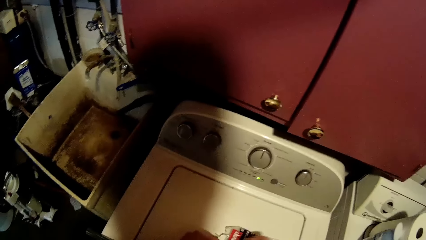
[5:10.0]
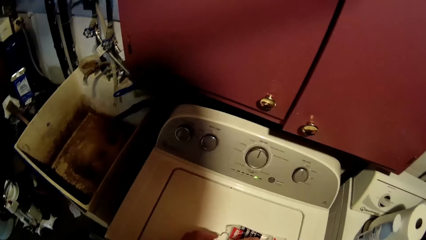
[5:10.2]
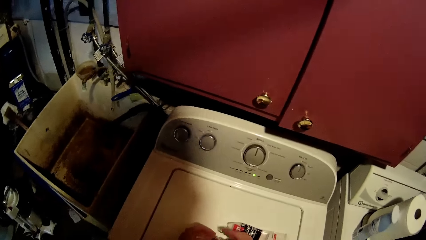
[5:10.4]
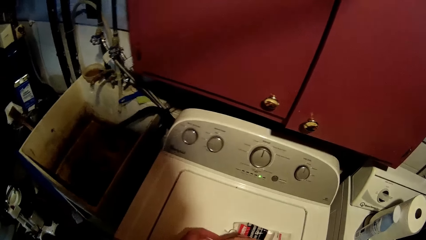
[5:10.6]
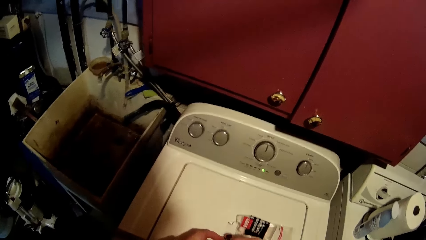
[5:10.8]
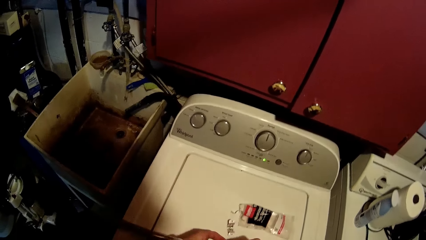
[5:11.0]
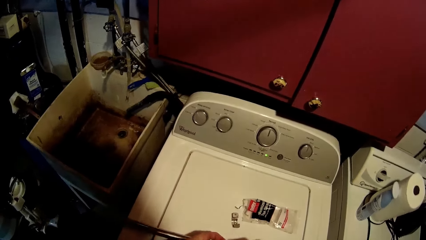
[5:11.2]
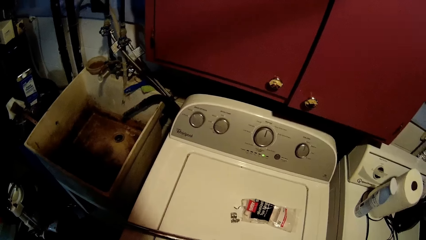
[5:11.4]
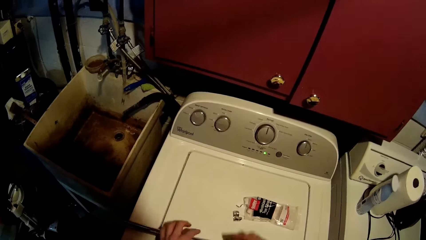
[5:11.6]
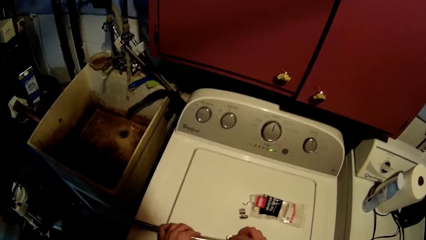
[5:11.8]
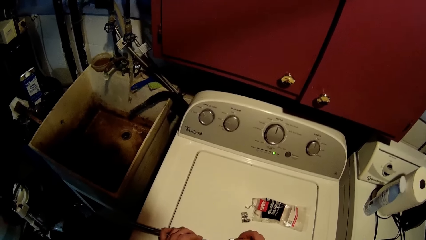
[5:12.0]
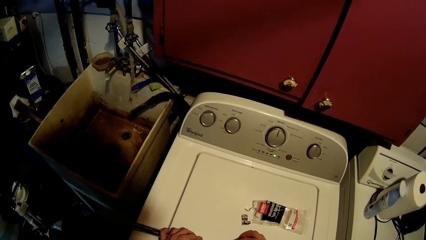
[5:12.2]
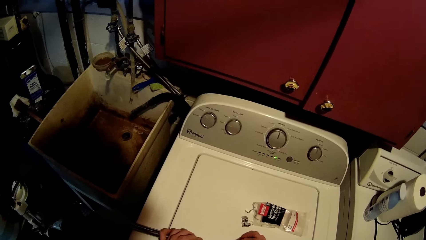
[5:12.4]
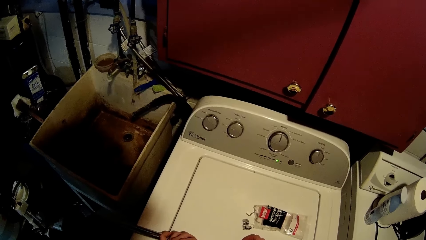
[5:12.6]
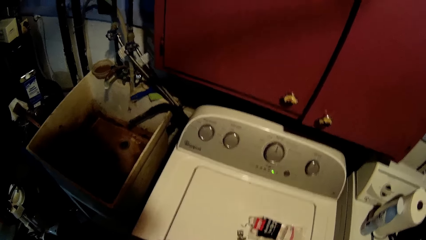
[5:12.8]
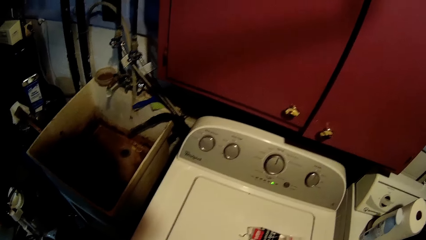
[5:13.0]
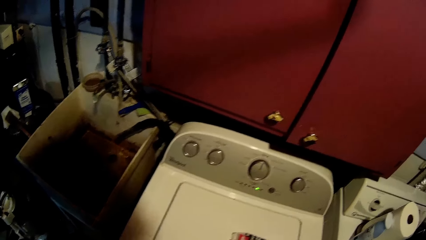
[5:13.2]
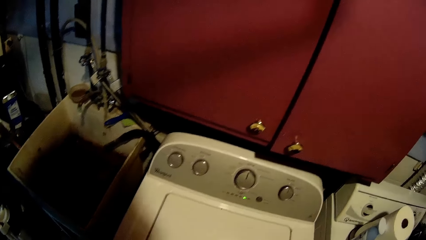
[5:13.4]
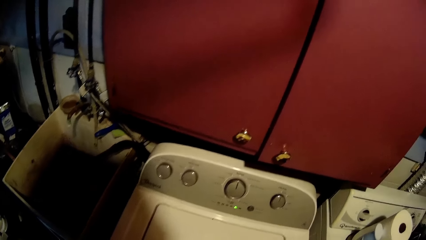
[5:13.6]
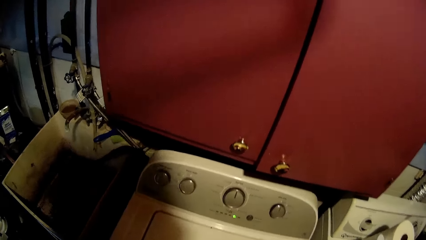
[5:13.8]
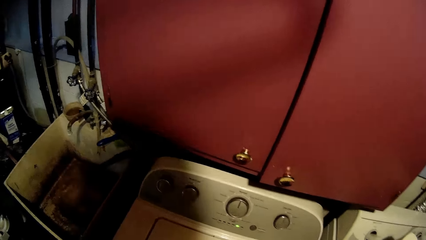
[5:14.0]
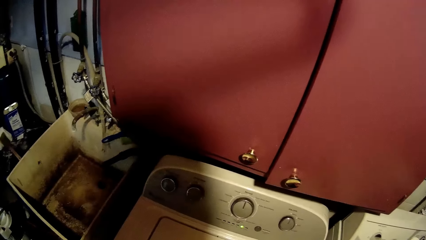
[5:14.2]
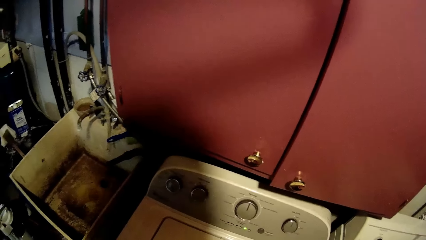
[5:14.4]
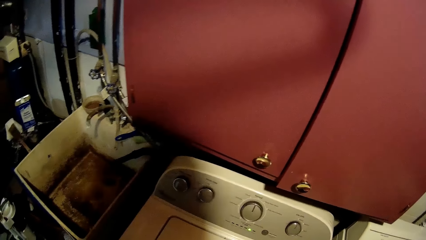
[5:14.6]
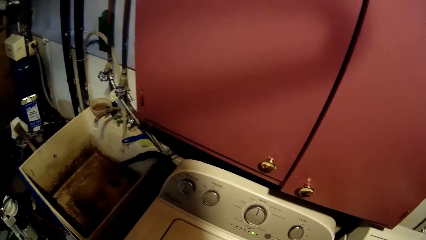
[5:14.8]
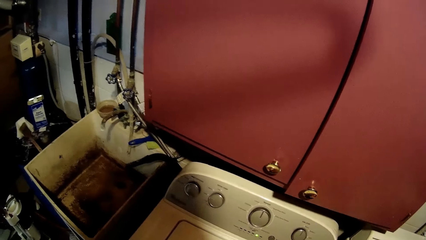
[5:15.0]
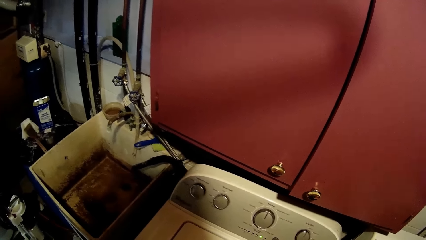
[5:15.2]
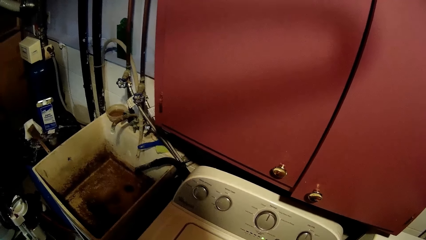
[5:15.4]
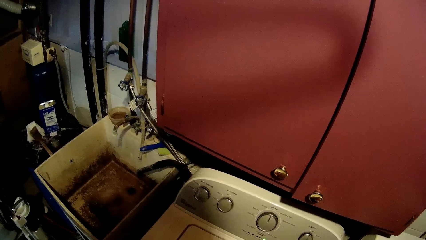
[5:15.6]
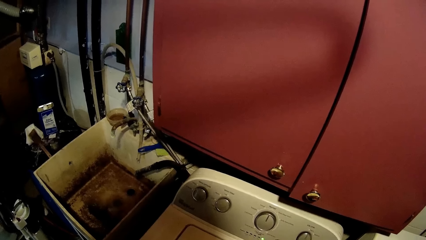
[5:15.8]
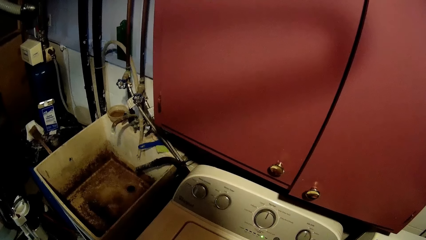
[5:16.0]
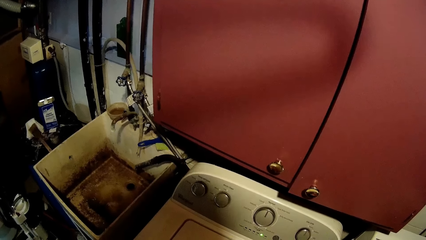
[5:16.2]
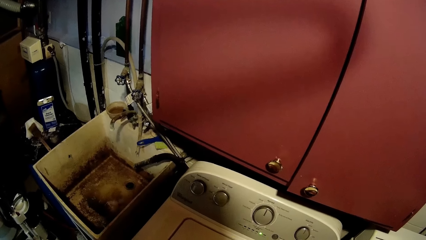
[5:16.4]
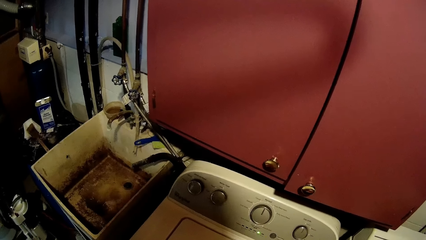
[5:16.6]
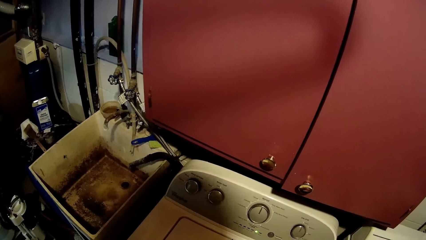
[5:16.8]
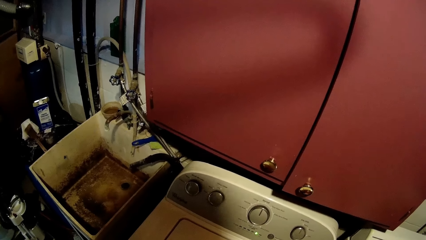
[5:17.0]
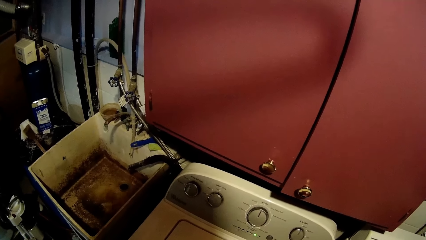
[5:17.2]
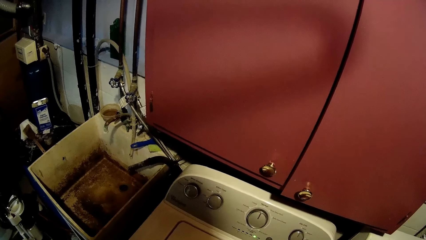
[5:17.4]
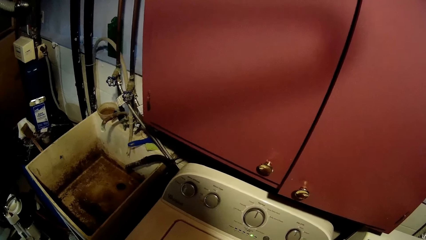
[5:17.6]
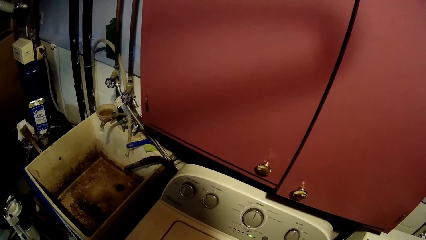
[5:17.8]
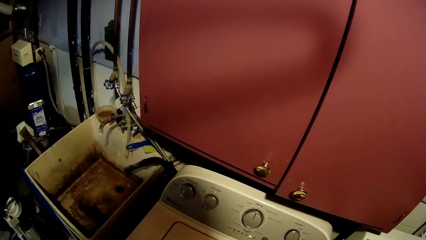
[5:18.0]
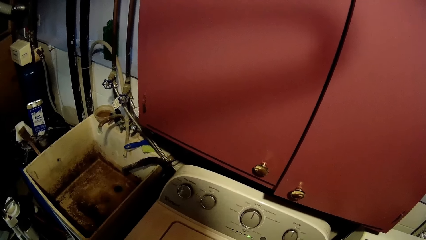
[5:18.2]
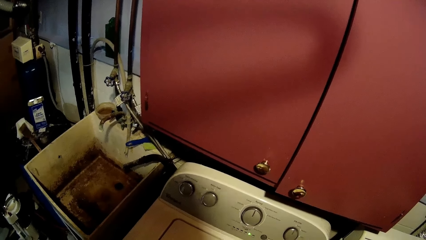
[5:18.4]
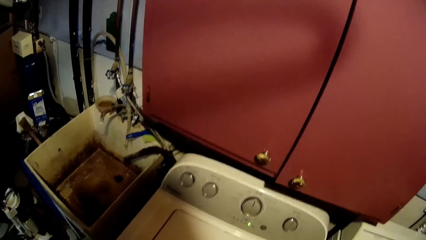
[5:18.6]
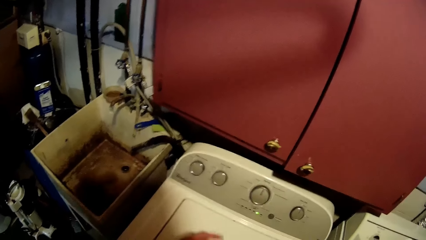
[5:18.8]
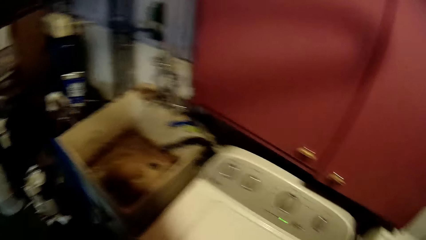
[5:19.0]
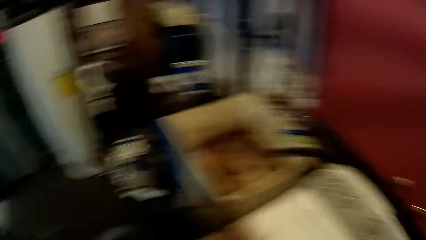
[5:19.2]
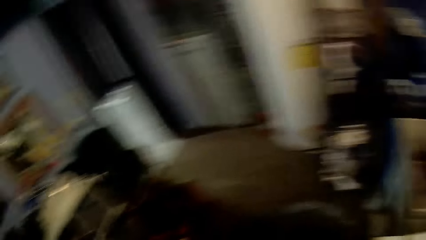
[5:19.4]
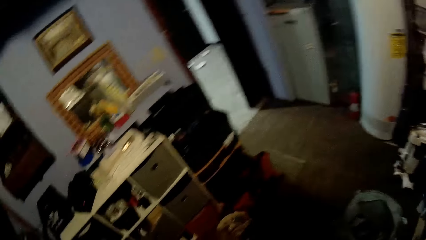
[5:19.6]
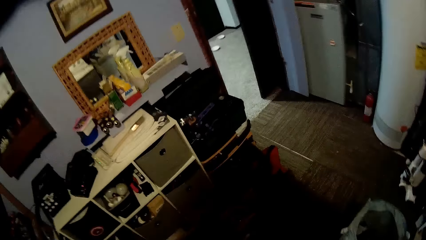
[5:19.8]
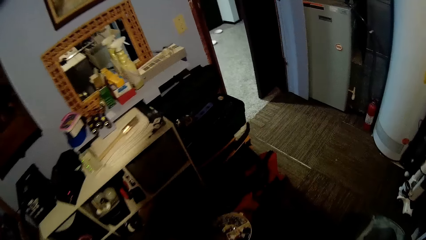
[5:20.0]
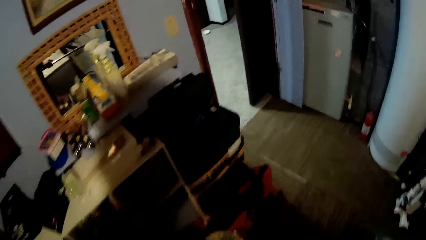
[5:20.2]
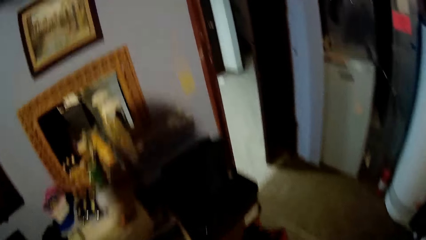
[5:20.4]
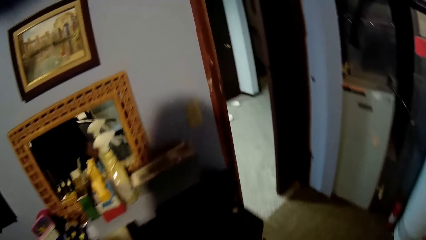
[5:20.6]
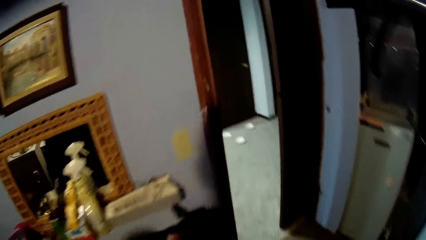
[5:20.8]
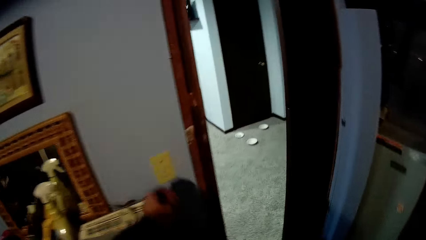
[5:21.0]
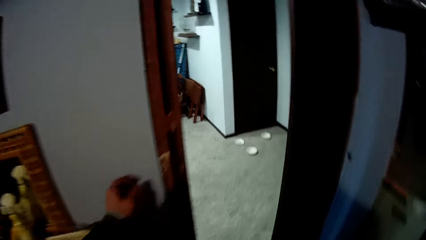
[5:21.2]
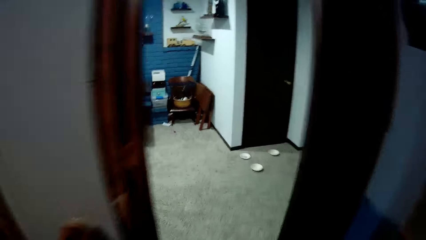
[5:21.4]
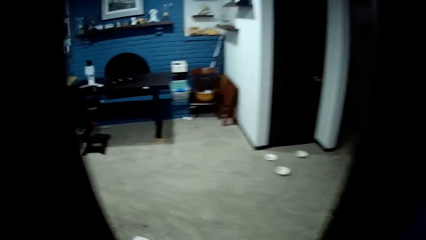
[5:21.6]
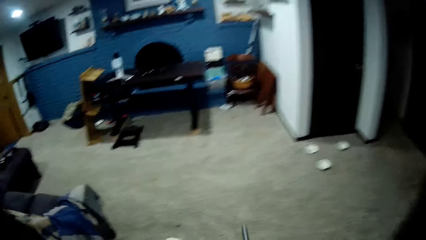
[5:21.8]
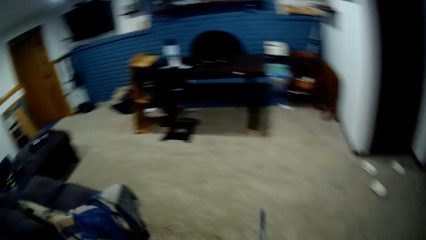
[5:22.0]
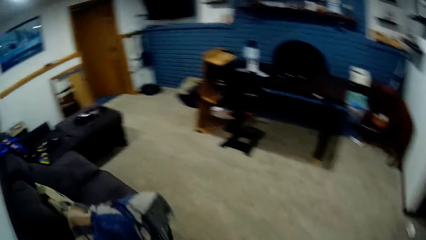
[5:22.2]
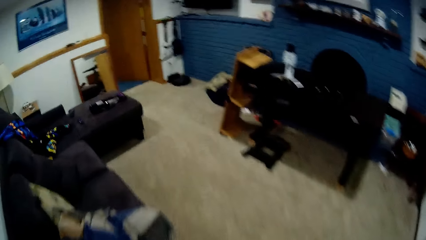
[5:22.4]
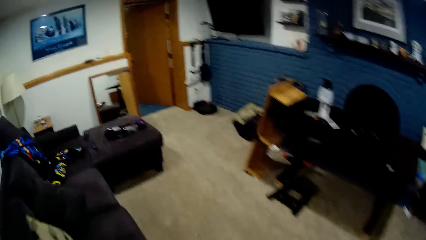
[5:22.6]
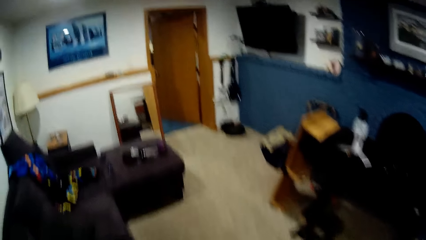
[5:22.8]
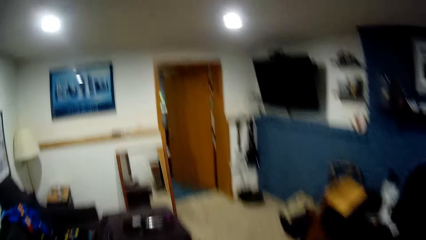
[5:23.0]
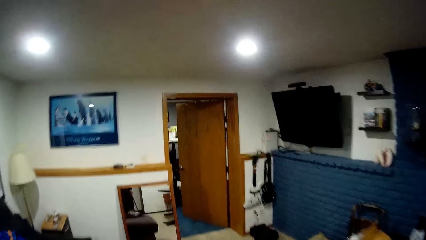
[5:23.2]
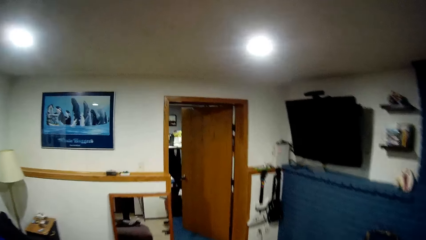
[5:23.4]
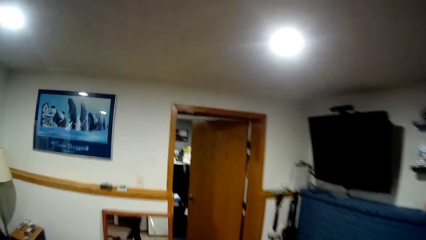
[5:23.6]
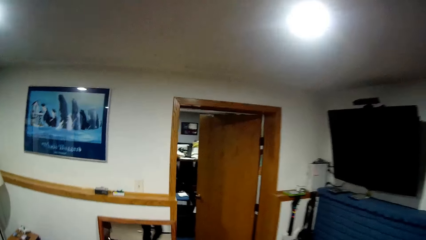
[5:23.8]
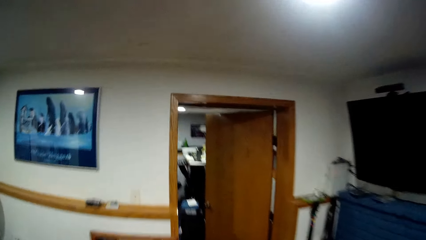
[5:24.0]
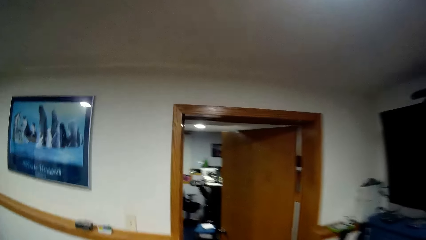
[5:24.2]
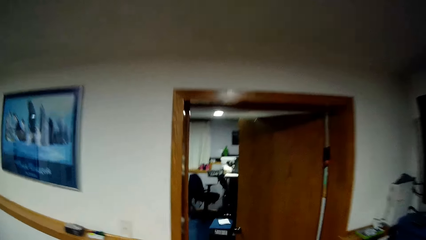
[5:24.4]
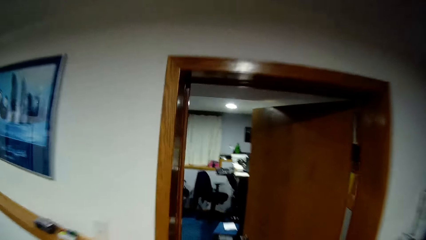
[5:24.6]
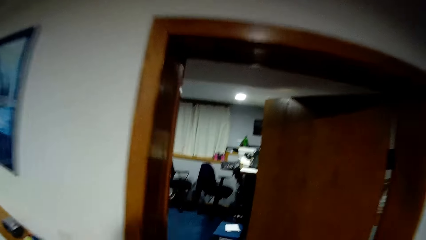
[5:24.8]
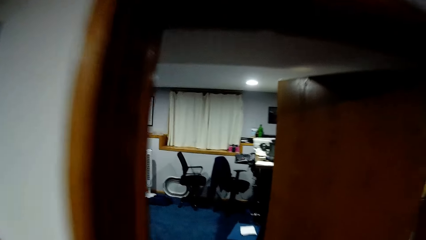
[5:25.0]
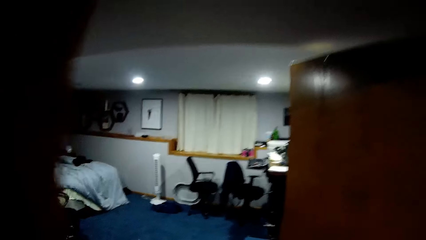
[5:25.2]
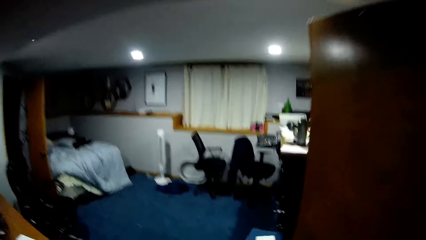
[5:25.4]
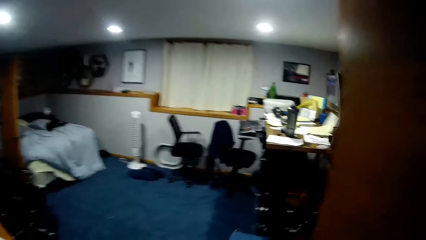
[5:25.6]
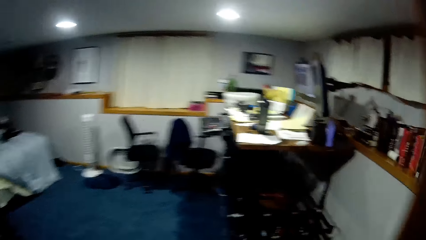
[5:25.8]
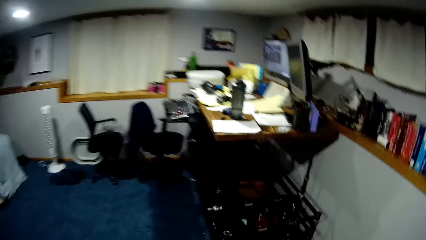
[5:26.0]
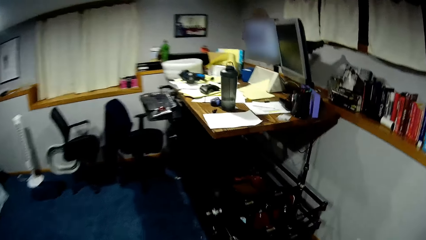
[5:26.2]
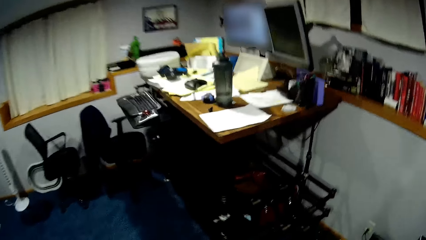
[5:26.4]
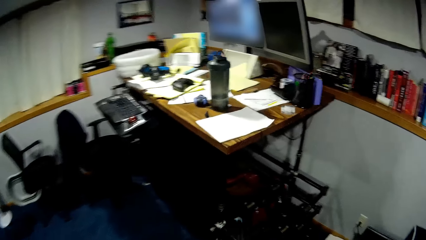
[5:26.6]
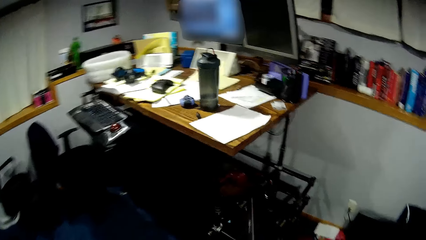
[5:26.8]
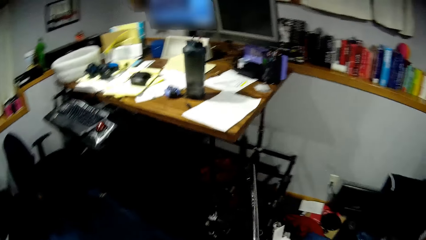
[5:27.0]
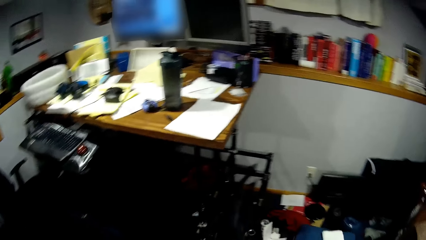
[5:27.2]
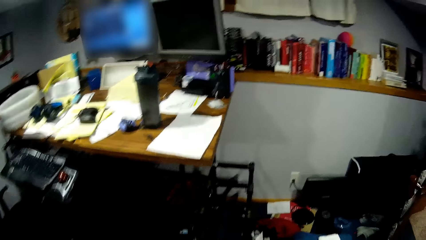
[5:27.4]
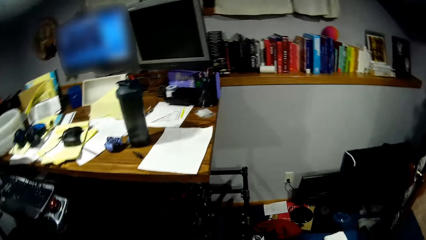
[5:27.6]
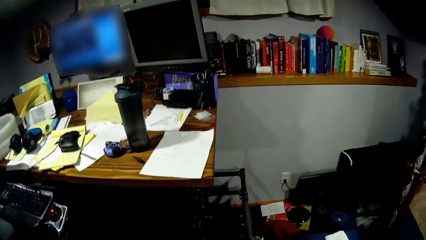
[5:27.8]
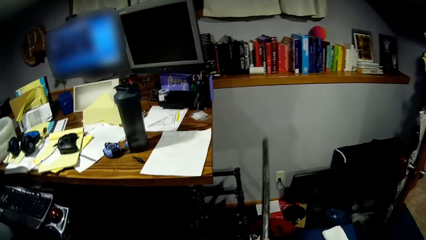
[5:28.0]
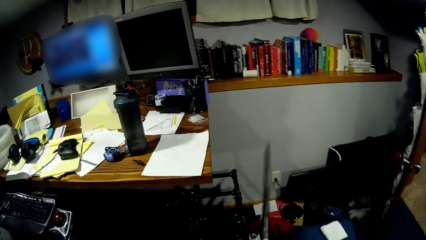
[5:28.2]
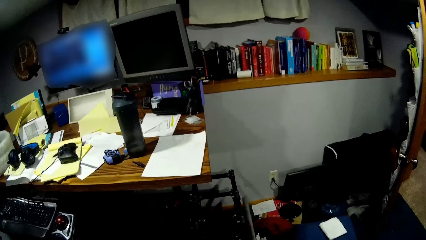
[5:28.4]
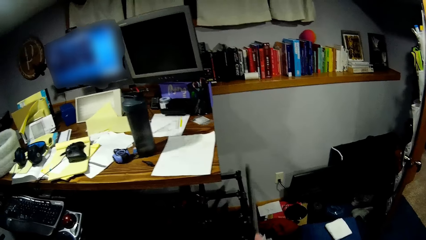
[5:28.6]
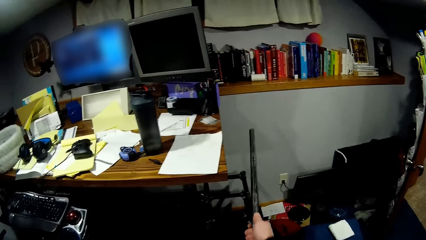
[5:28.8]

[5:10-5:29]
The camera wearer works on the pipe with some metallic clips. He walks to another room. He gets out of the kitchen. He walks into the bedroom. He hits a table stand with the pole in his right hand.
